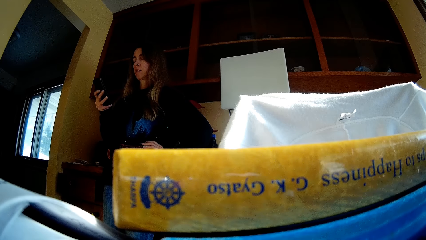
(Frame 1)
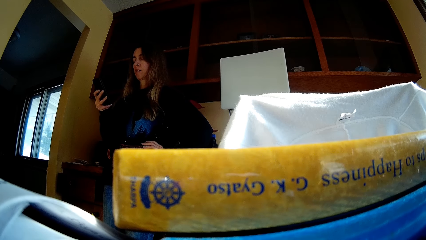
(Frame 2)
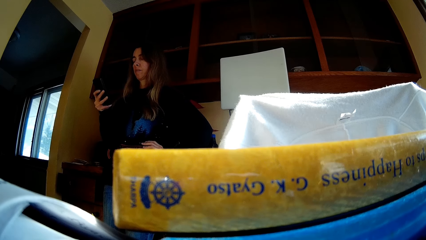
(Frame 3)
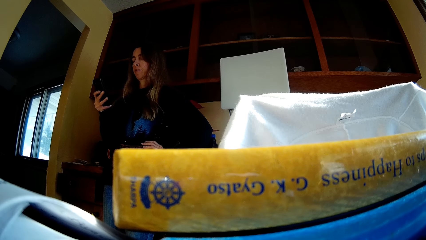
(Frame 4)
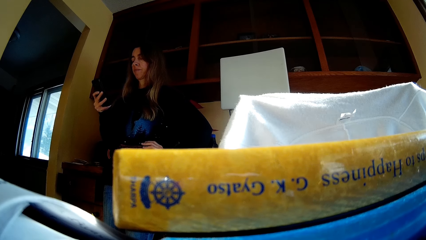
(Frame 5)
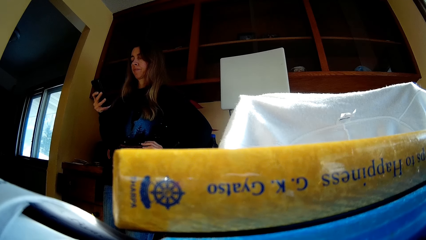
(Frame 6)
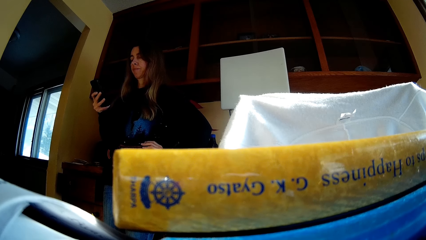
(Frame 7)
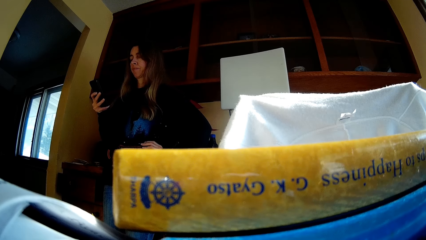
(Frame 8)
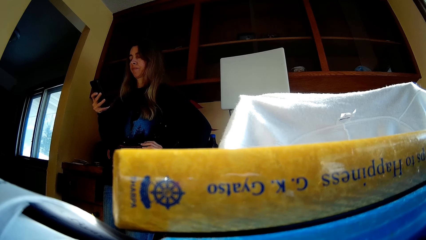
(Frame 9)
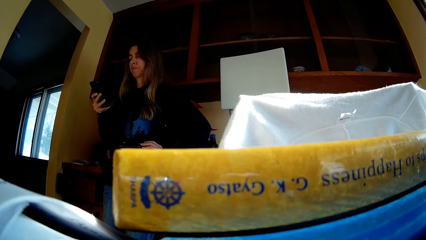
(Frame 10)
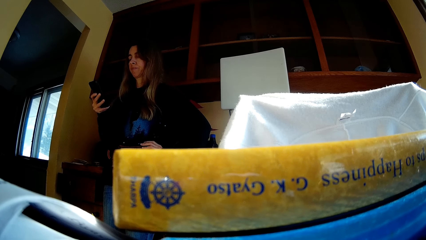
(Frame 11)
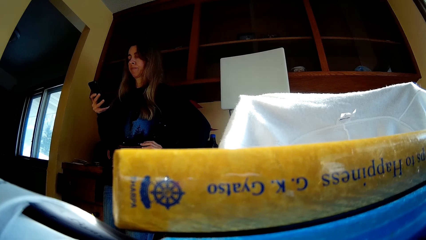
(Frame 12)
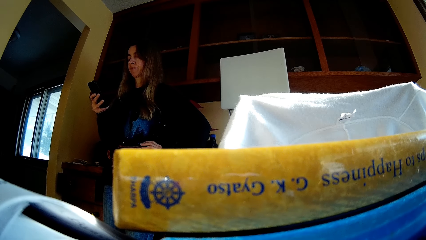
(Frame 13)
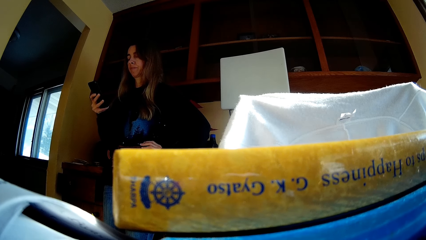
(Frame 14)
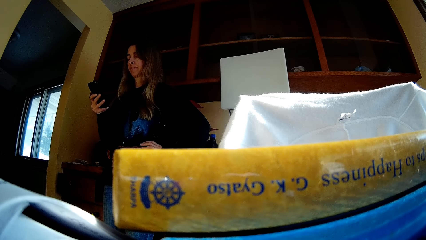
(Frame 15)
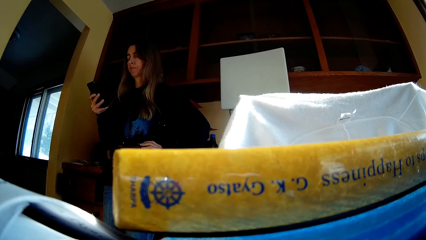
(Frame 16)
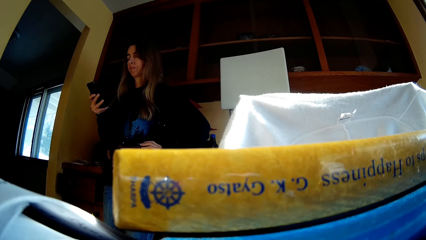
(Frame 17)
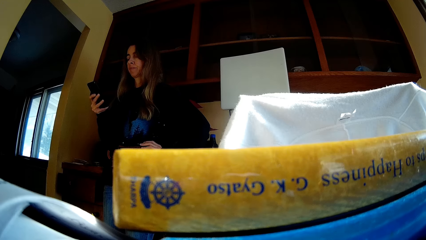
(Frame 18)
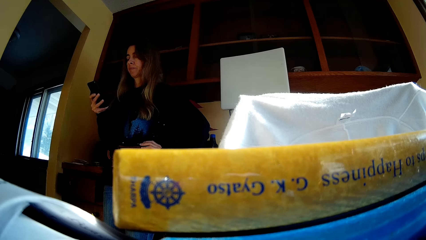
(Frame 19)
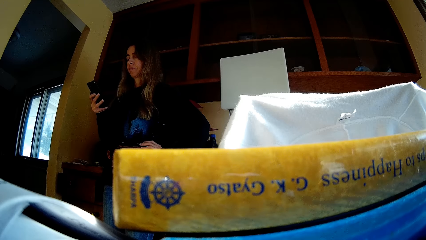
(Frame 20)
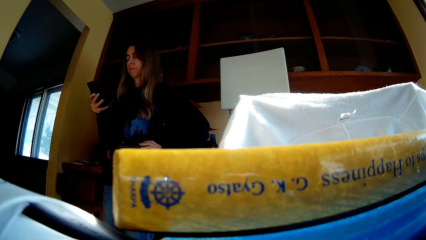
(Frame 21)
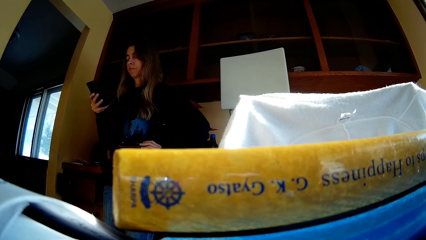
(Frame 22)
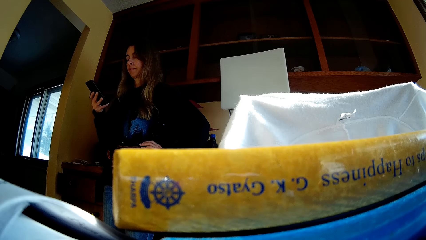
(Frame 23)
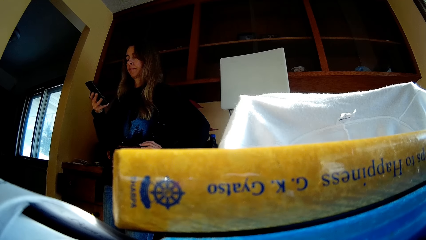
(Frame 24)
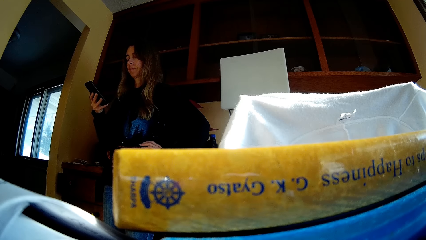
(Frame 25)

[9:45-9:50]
The camera wearer scrolls on the phone.

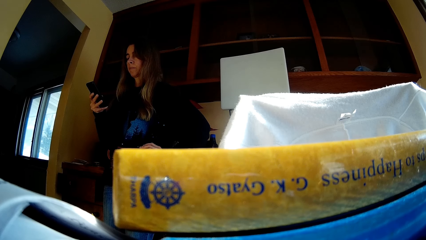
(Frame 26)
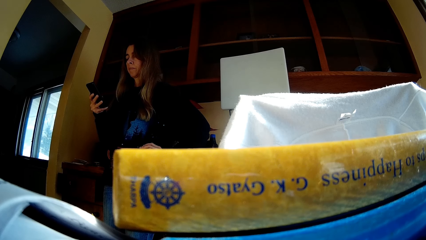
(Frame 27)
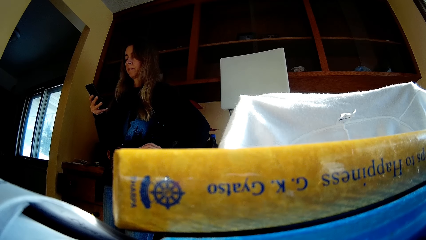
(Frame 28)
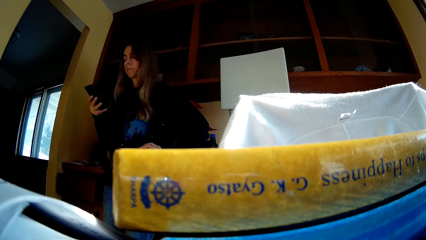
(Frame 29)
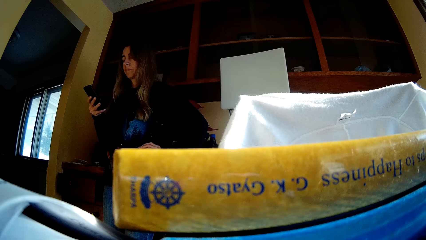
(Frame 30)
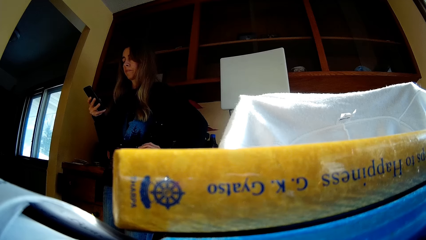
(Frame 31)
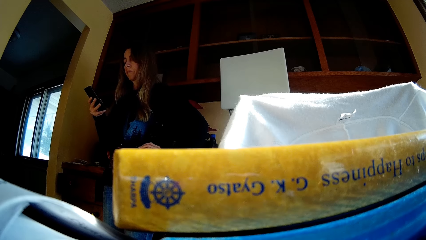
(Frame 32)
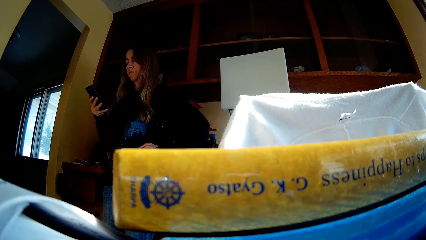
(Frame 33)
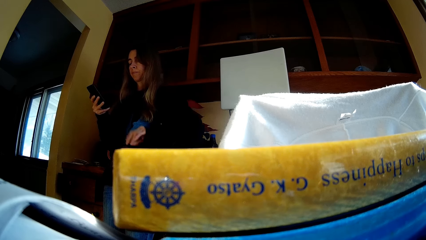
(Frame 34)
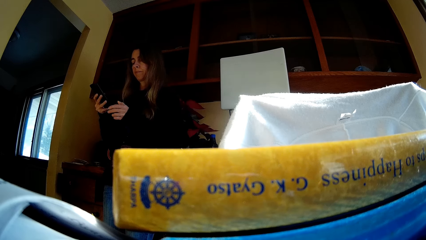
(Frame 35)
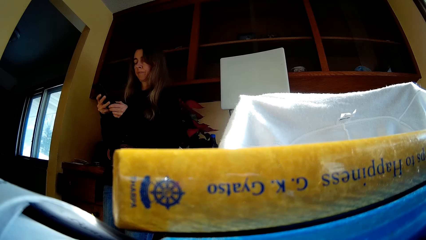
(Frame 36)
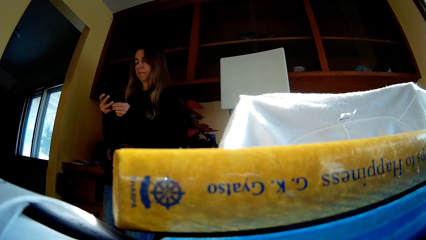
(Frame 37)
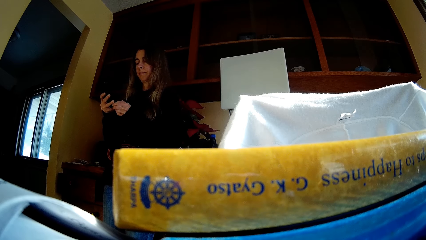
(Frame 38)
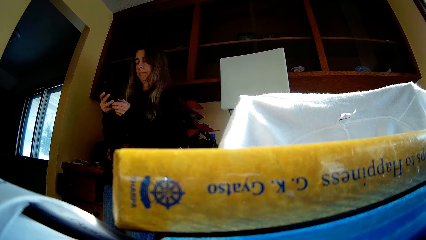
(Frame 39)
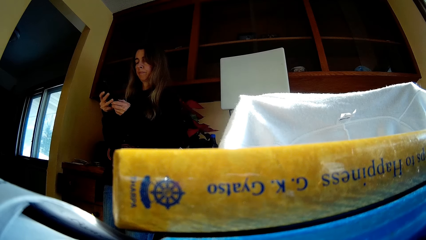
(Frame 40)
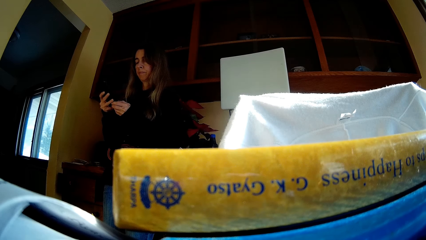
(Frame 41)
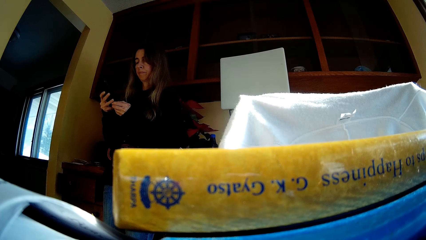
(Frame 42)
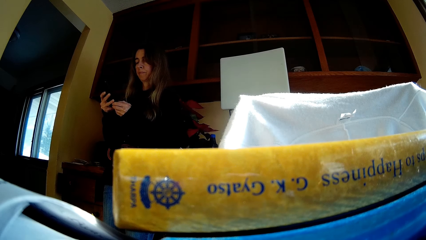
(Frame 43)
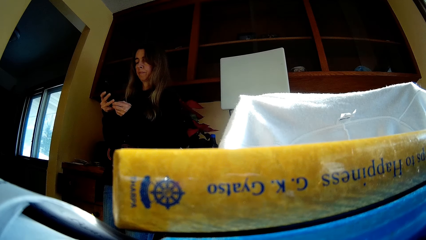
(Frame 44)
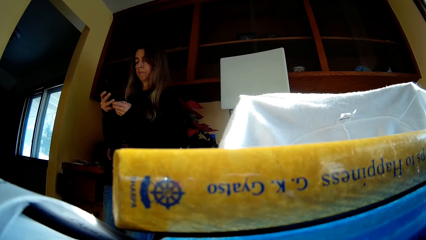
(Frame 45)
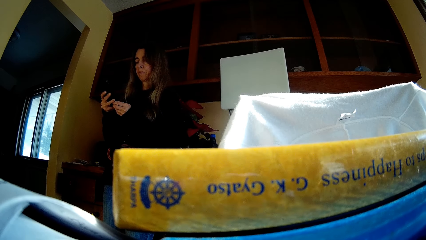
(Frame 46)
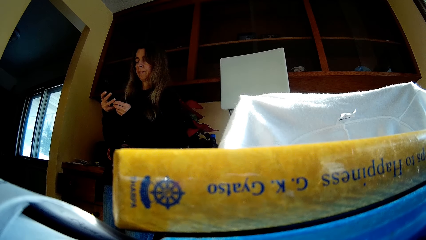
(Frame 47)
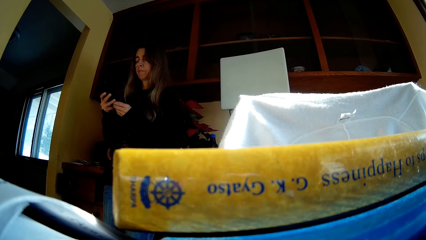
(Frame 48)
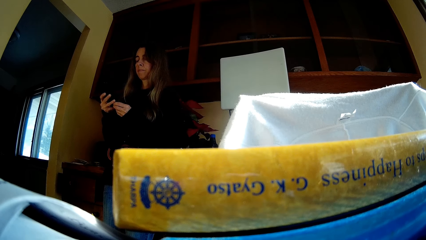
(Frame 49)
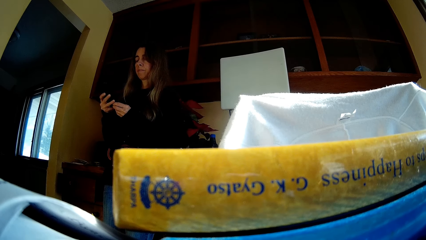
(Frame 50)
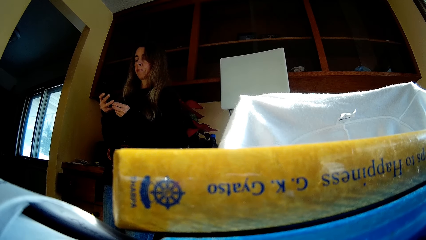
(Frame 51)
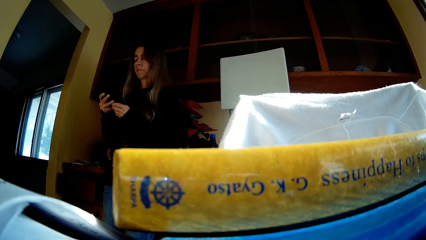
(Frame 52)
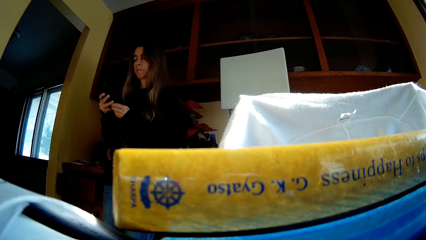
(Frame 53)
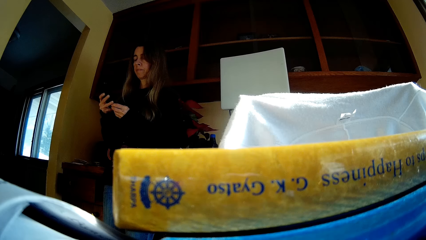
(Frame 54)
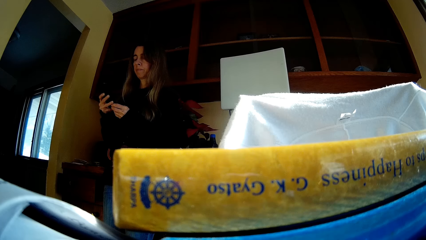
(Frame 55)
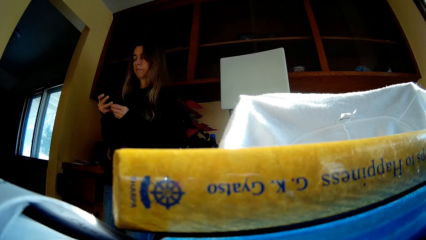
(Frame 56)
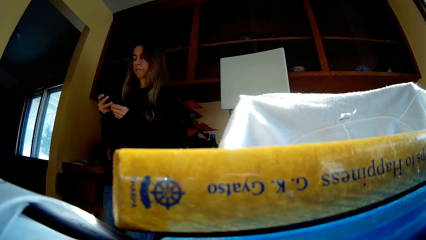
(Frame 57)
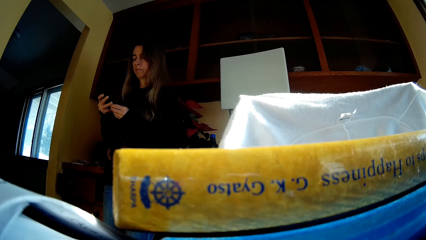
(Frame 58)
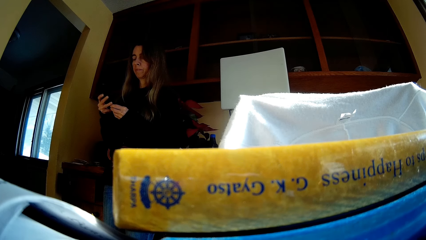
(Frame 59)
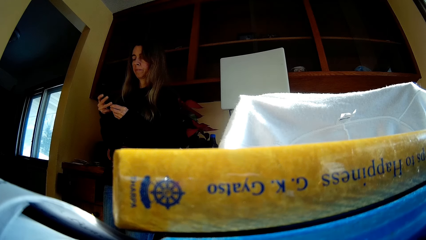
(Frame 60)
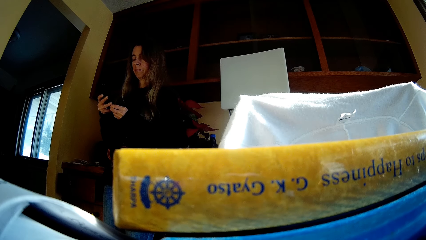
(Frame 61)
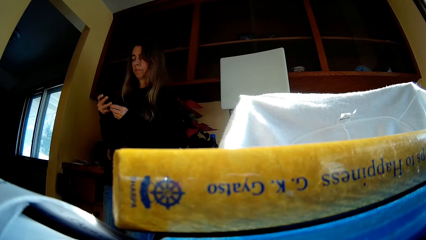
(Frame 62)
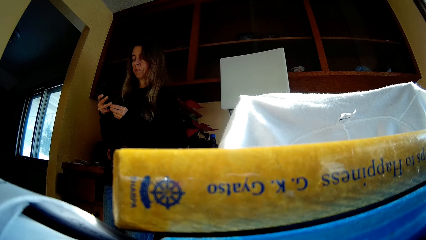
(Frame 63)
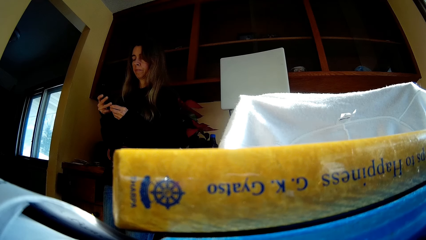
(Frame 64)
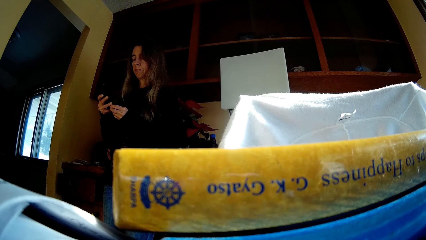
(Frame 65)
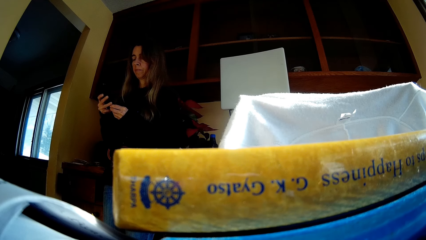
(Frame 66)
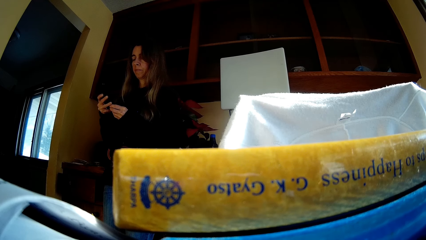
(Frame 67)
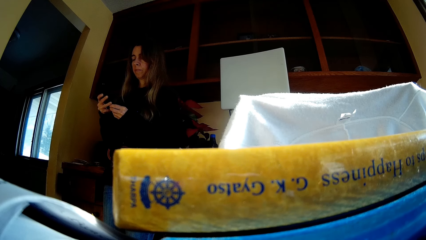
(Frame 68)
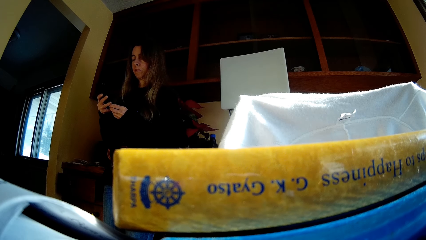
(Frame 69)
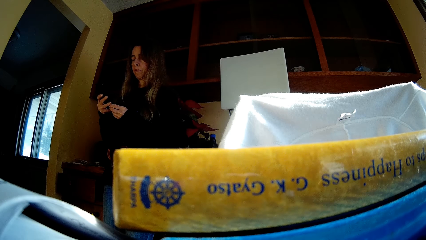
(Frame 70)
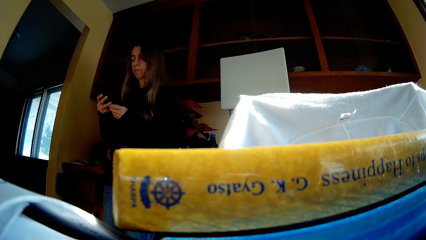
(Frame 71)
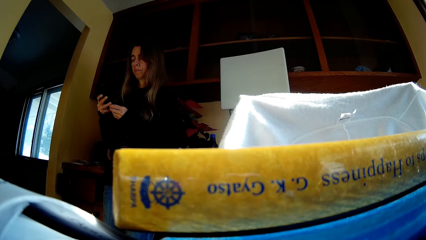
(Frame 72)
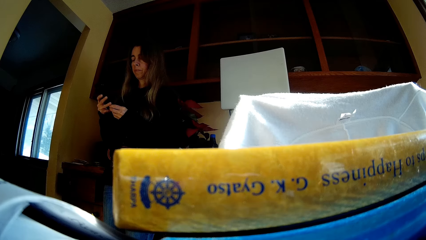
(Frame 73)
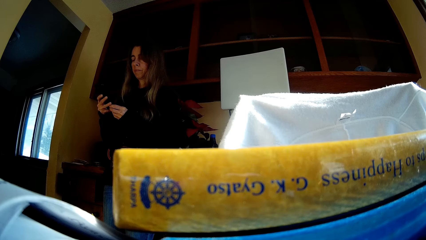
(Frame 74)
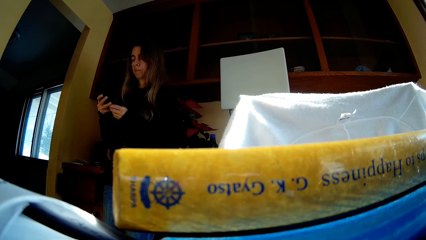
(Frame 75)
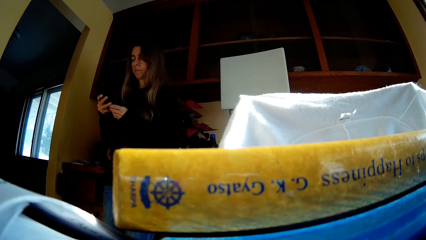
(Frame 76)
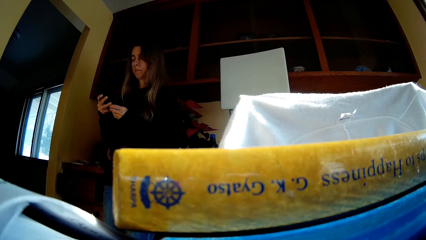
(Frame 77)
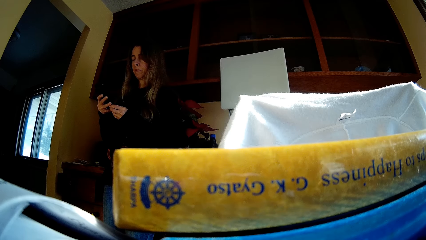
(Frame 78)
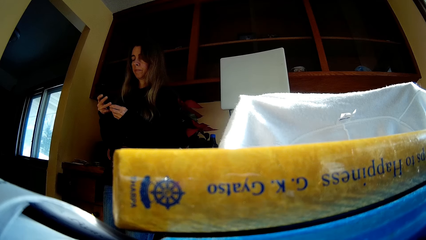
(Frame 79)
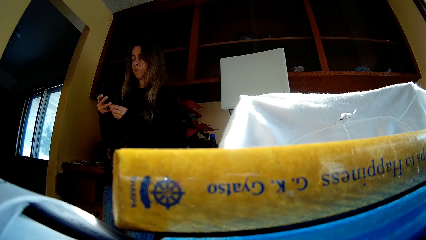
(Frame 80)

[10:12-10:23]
The camera wearer removes the left hand from the waist. A woman dials the phone with the other hand. The camera wearer holds the phone with the left hand.
